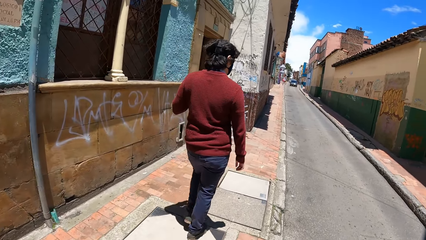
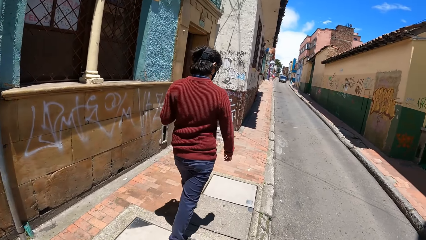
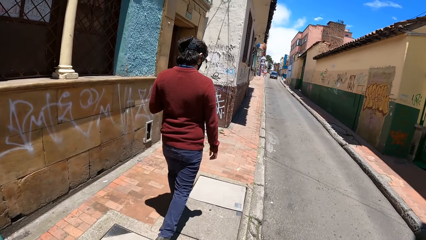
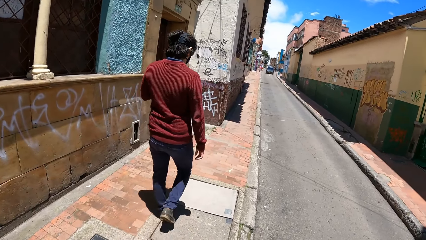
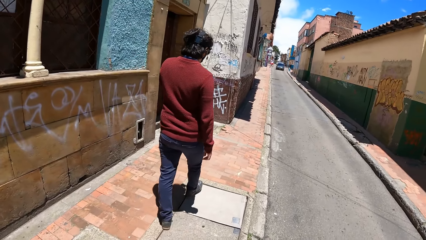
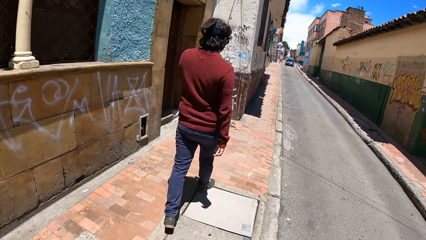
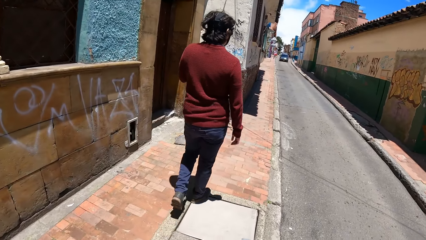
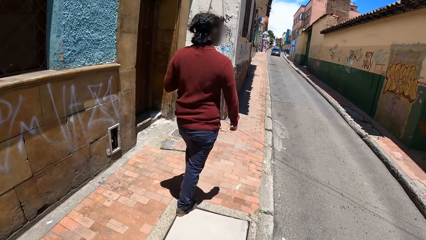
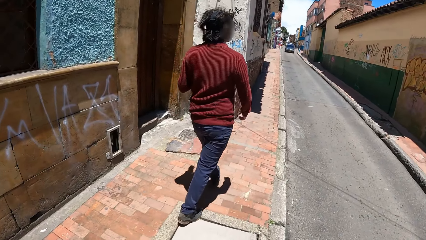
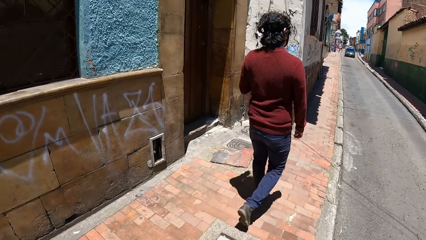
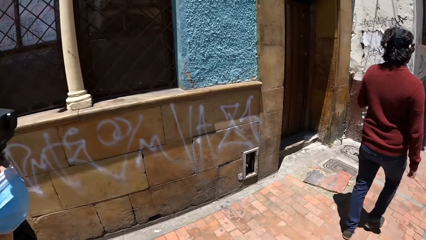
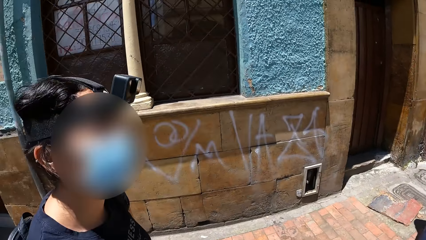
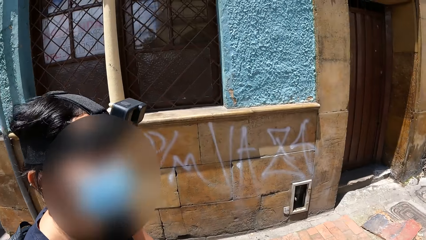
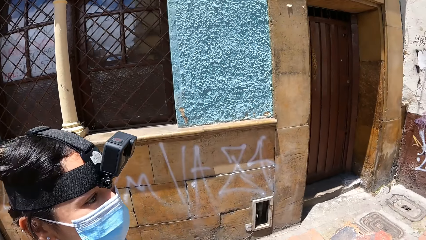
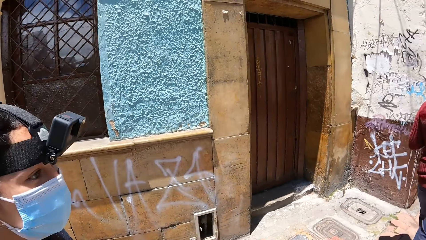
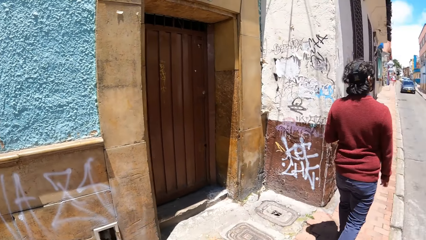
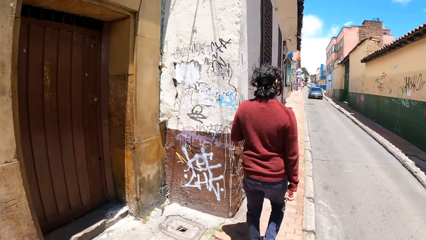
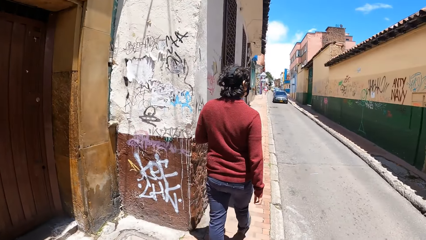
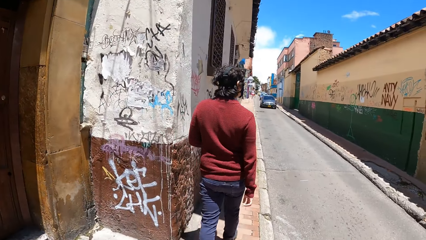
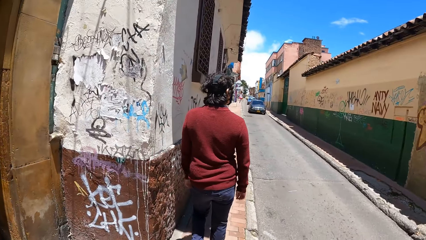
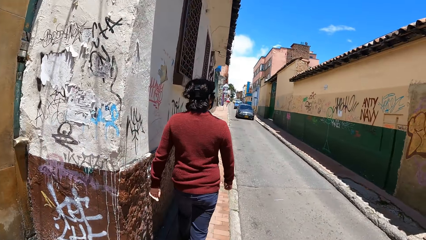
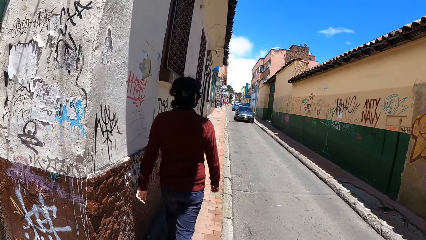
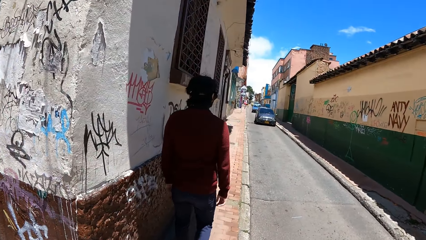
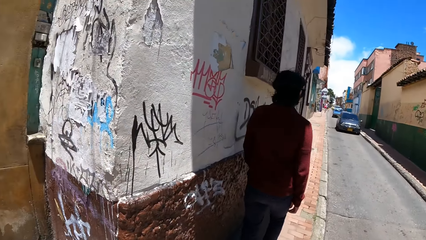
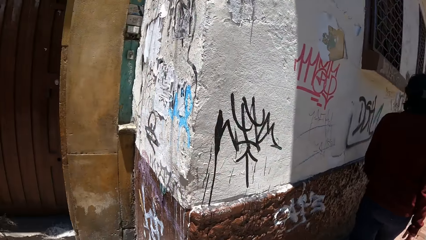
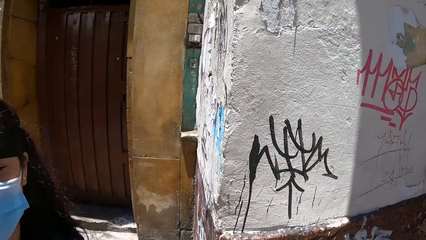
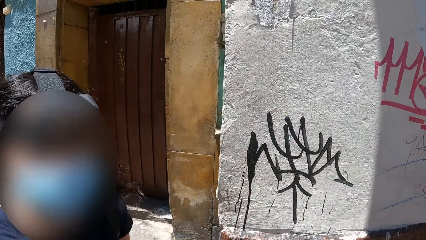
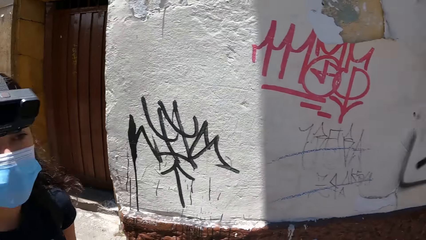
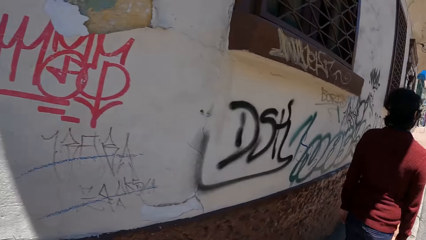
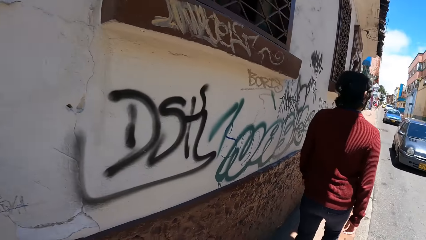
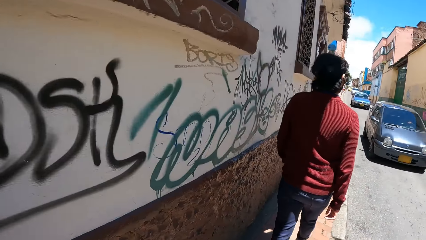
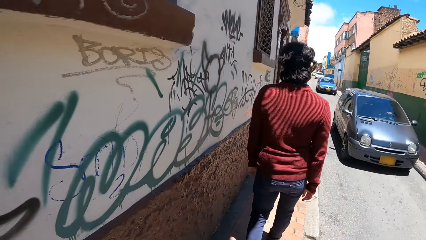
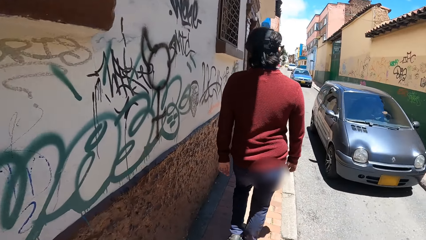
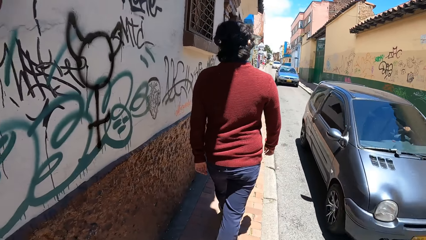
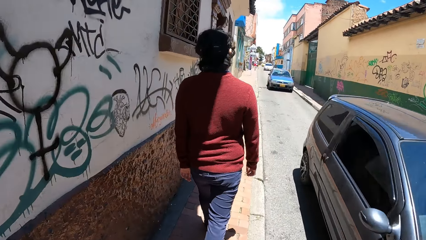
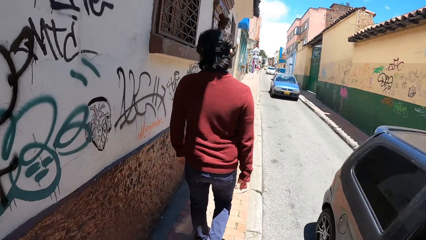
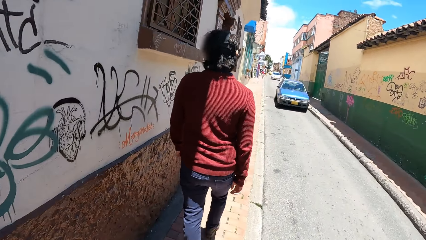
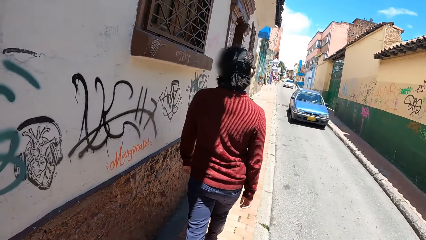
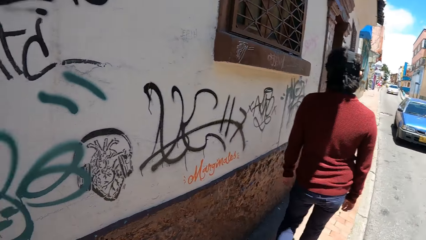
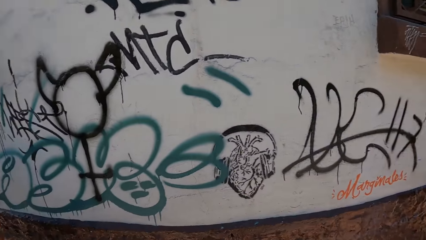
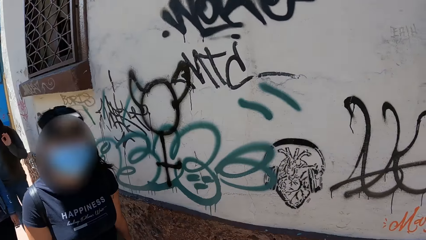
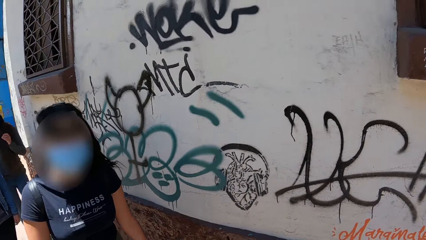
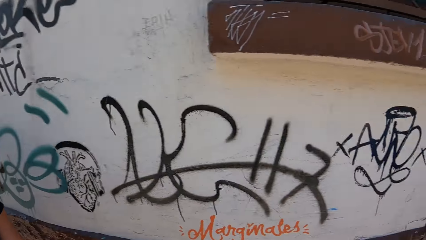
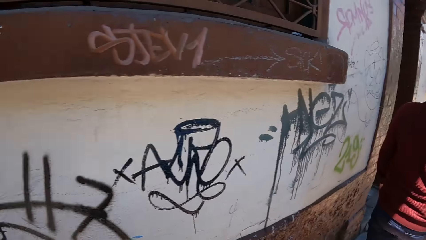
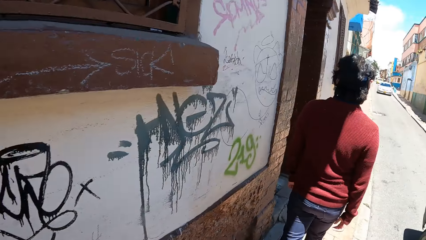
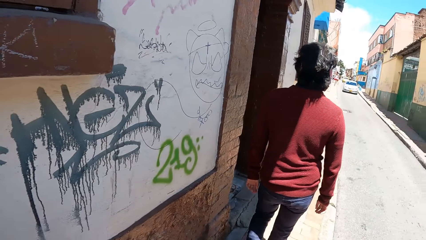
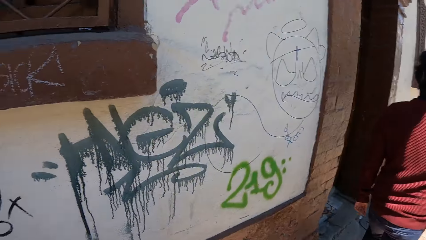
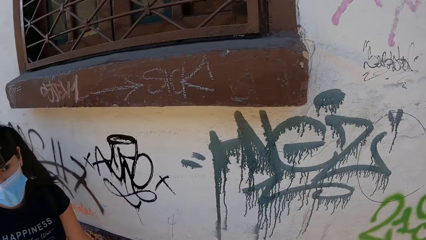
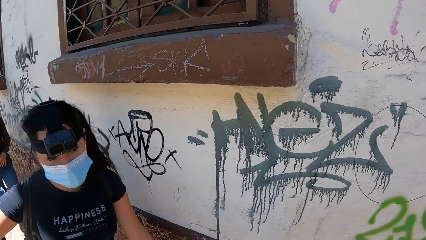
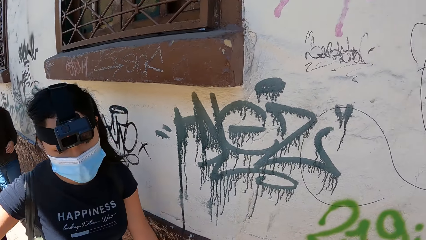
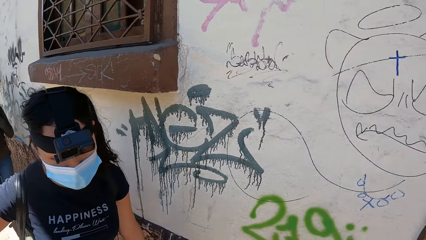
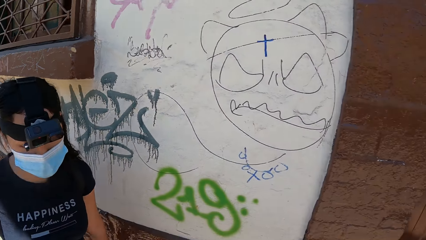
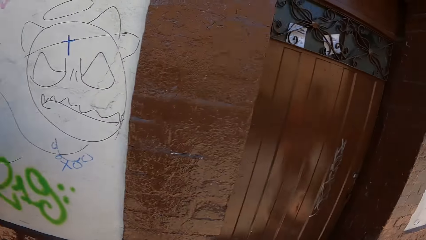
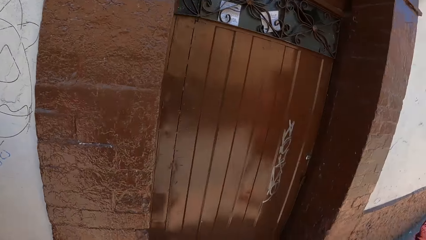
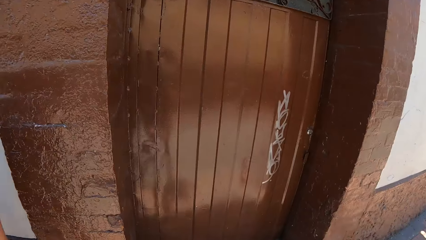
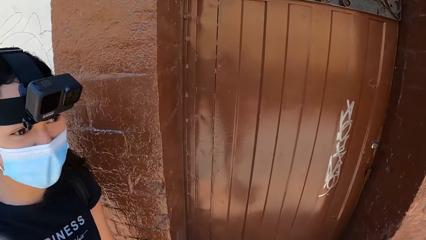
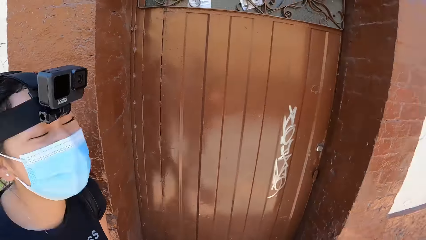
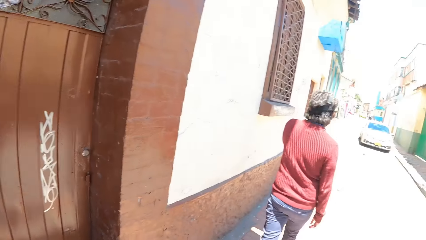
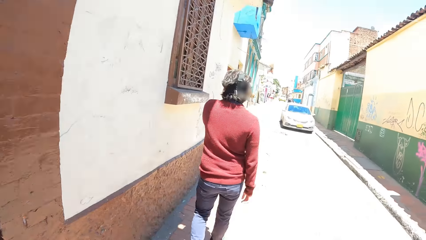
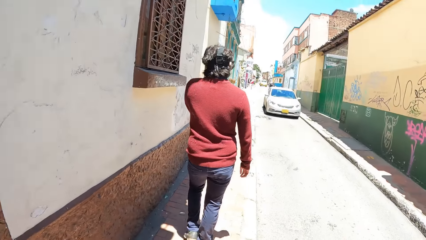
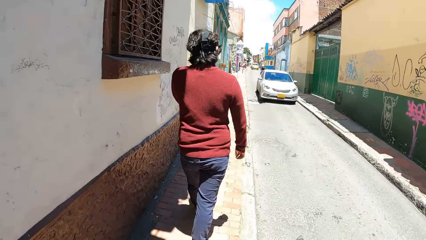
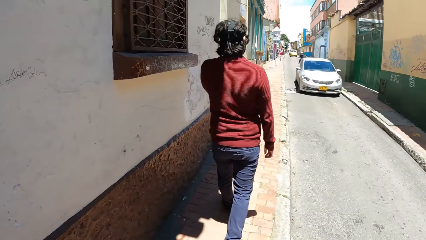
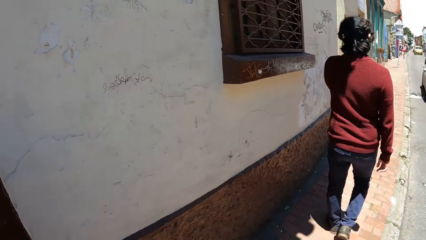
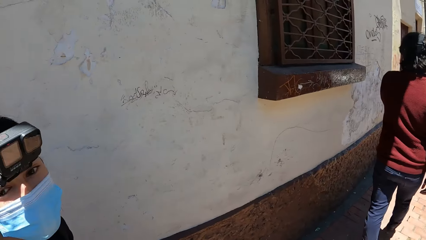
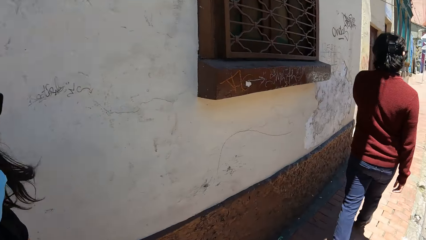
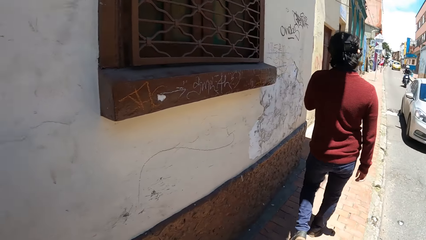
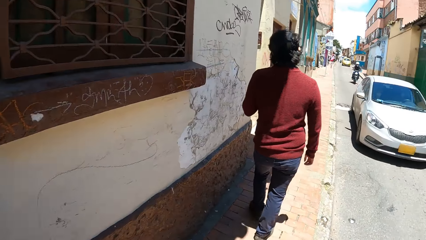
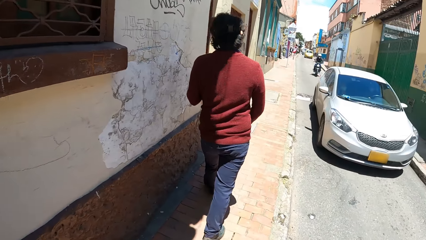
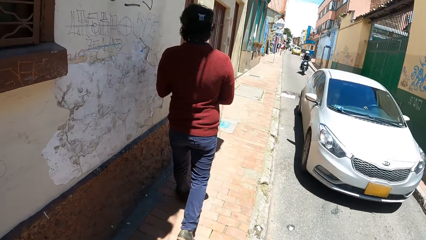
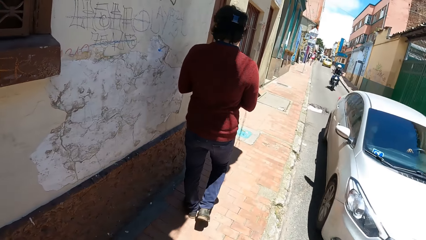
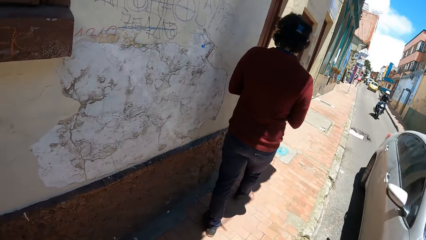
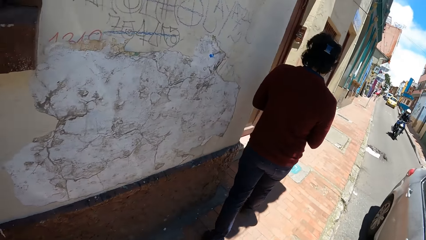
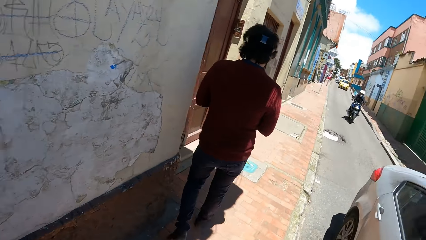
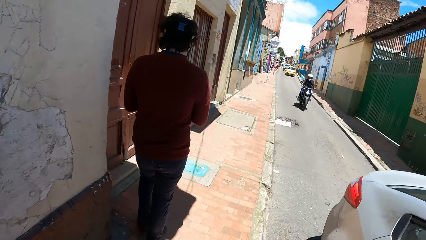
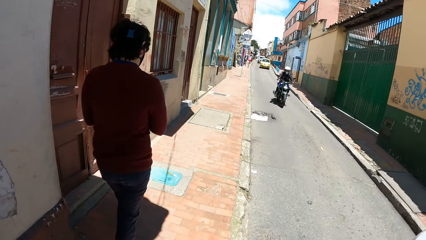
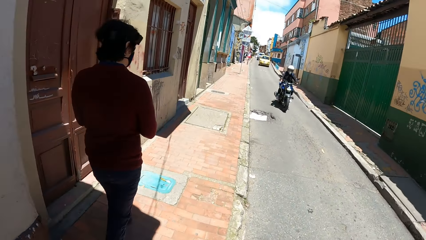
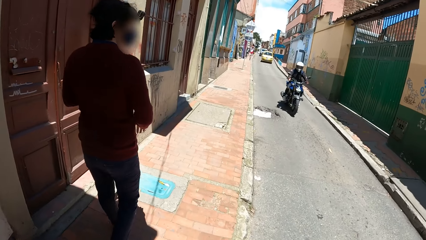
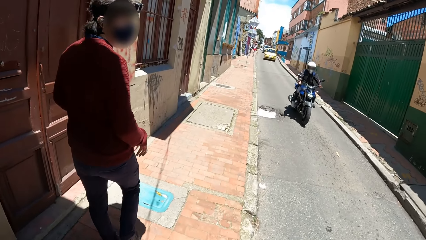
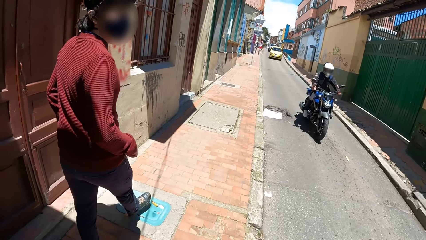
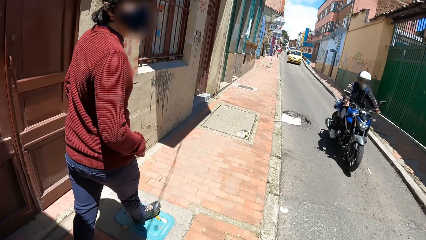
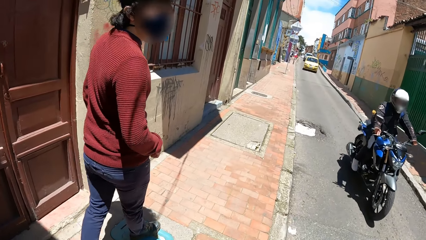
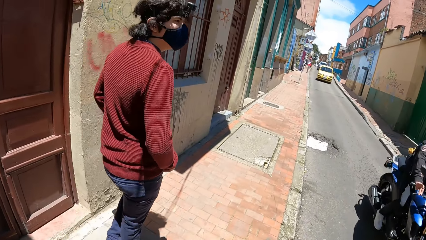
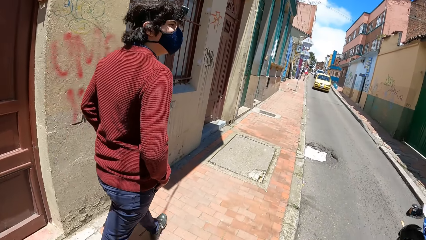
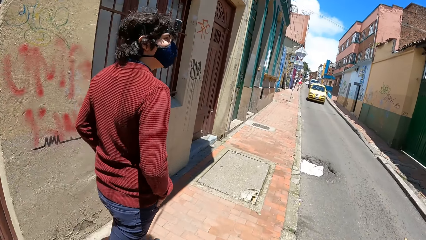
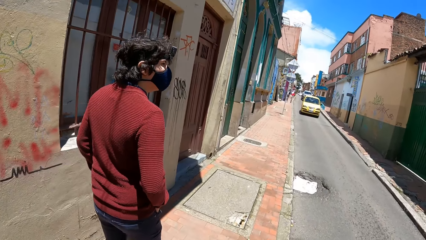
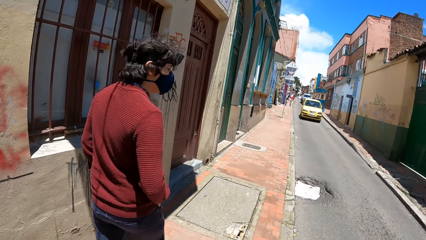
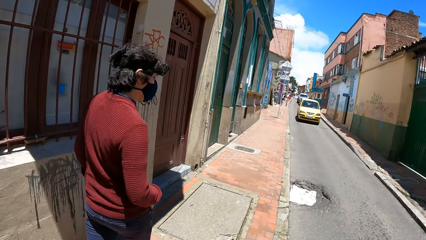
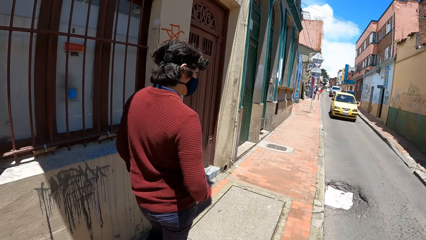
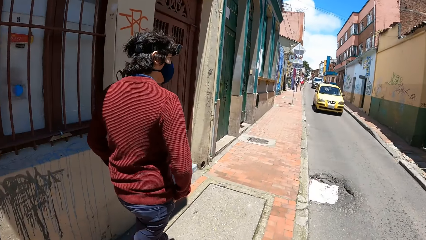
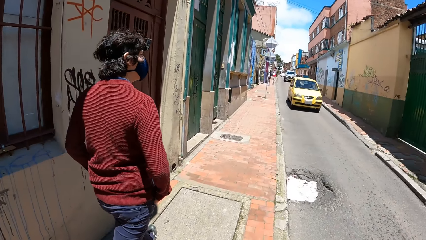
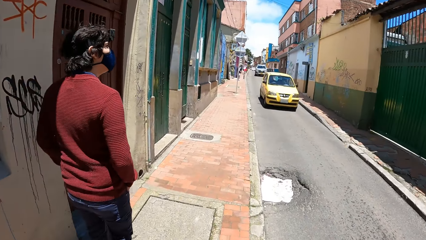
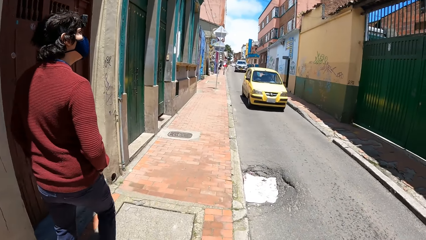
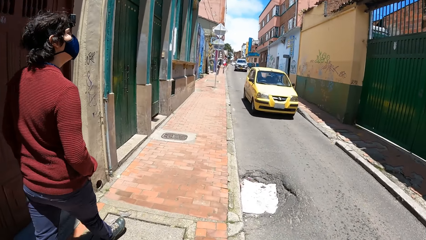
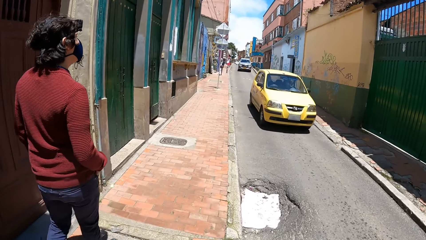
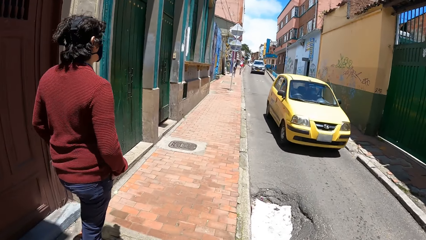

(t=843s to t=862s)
A woman interacts with the camera wearer. A grey car drives past the camera wearer and a group of people. A white car drives past the camera wearer and the group of people. A blue motorcycle rides past the camera wearer and the group of people.
